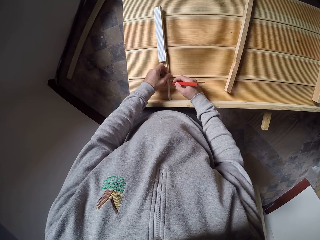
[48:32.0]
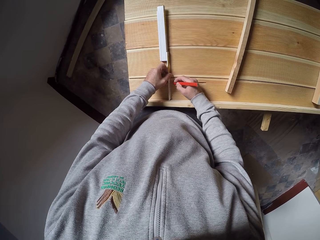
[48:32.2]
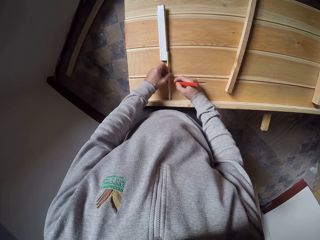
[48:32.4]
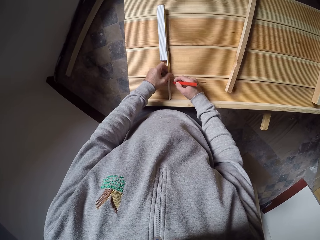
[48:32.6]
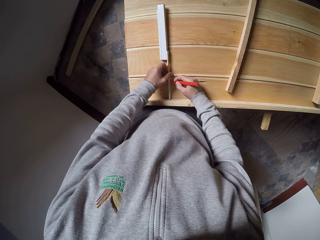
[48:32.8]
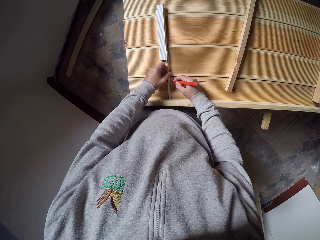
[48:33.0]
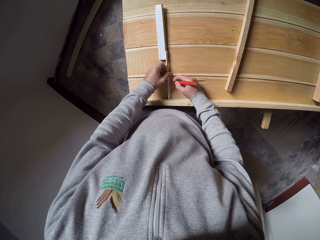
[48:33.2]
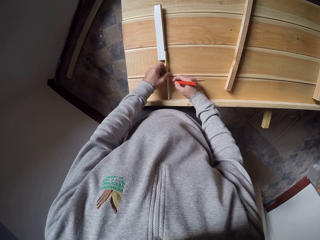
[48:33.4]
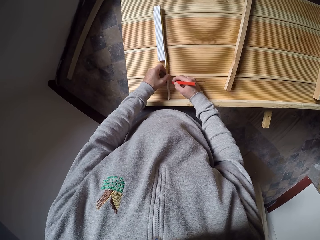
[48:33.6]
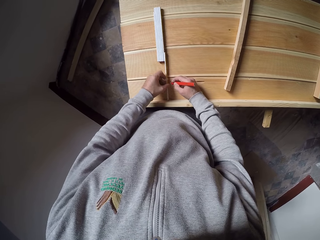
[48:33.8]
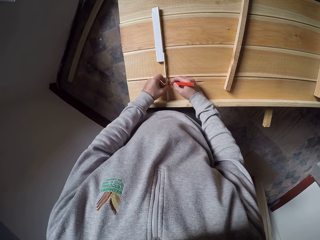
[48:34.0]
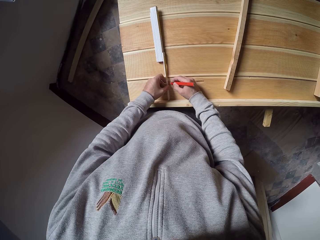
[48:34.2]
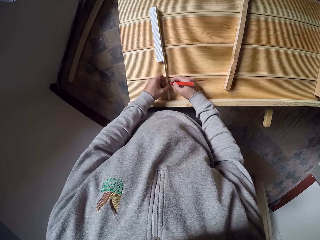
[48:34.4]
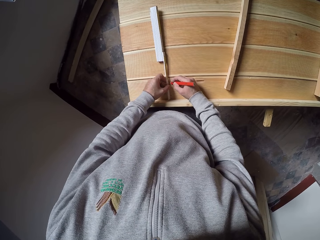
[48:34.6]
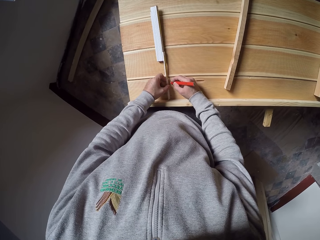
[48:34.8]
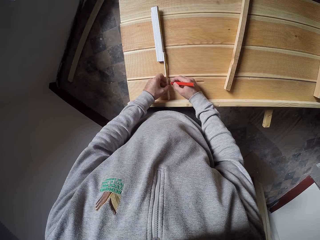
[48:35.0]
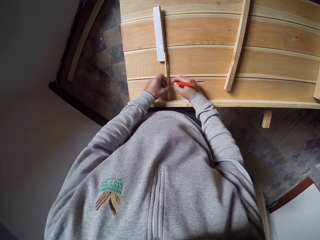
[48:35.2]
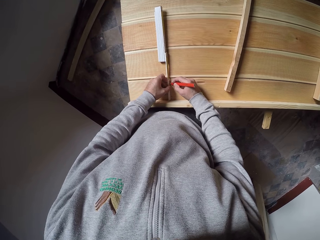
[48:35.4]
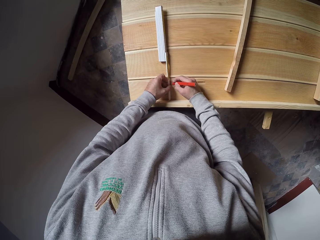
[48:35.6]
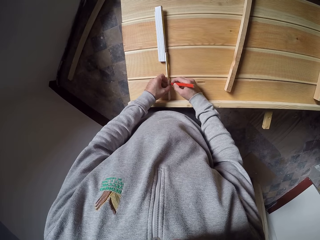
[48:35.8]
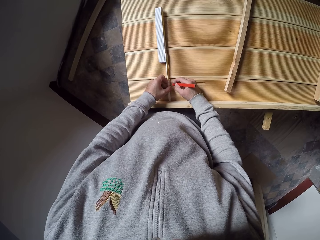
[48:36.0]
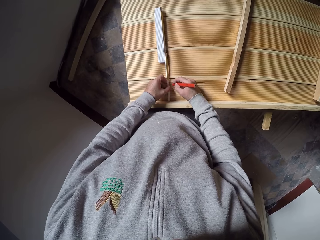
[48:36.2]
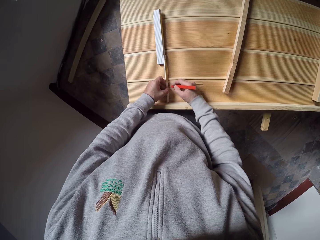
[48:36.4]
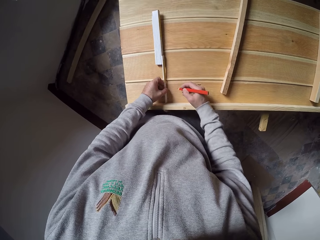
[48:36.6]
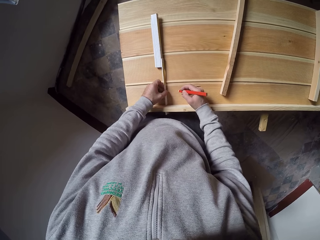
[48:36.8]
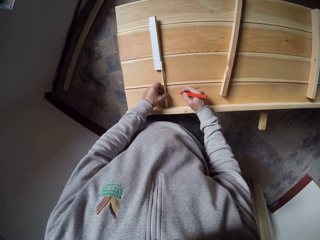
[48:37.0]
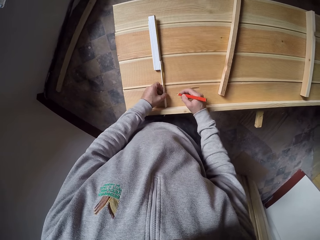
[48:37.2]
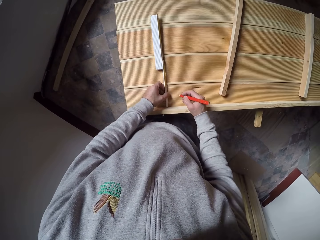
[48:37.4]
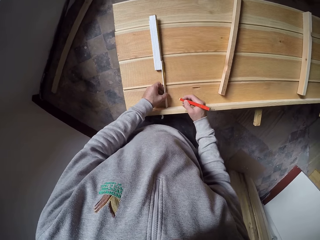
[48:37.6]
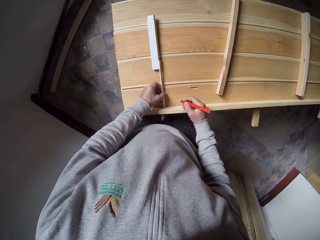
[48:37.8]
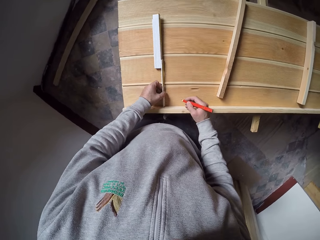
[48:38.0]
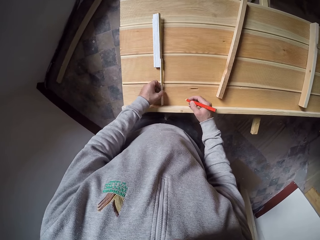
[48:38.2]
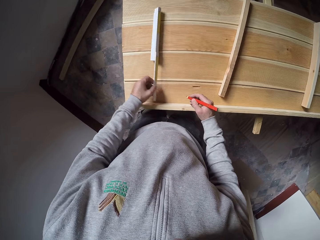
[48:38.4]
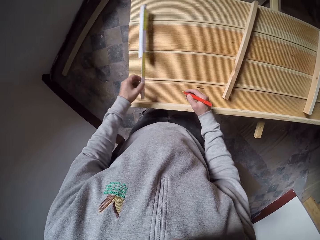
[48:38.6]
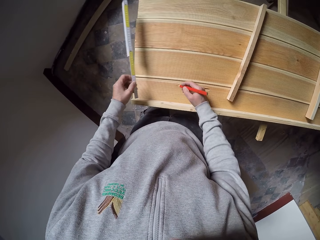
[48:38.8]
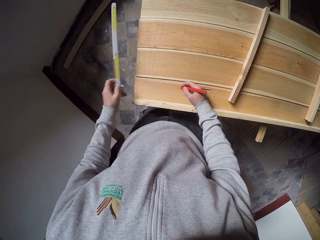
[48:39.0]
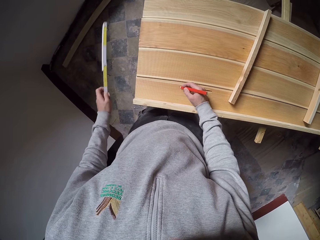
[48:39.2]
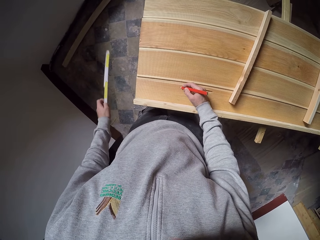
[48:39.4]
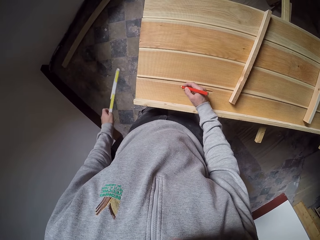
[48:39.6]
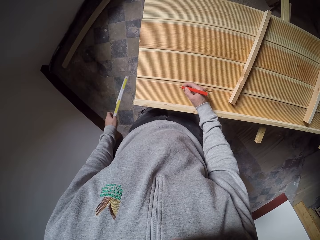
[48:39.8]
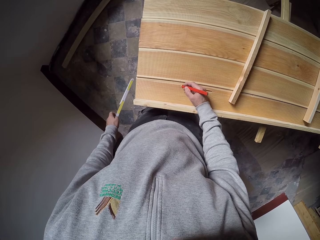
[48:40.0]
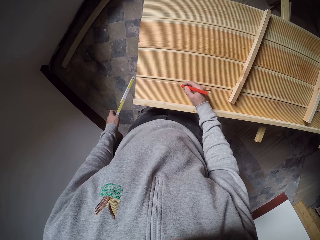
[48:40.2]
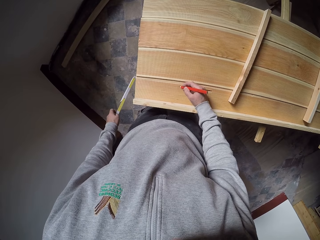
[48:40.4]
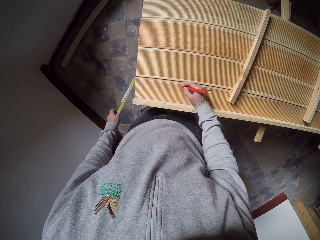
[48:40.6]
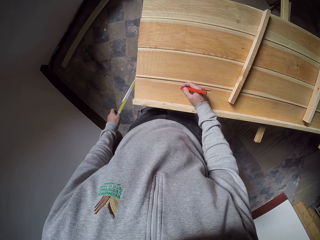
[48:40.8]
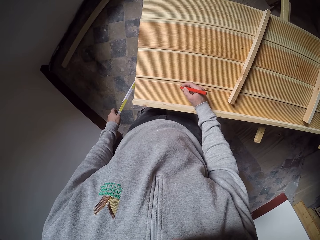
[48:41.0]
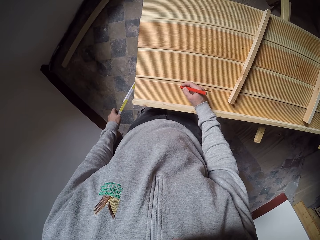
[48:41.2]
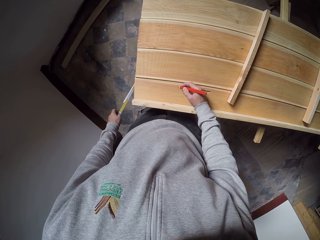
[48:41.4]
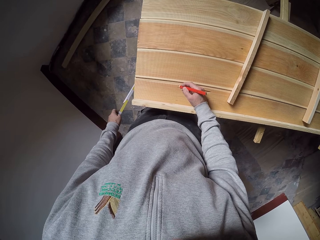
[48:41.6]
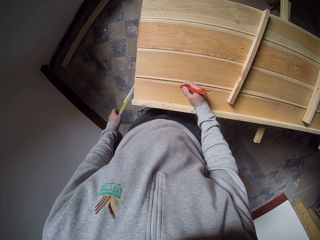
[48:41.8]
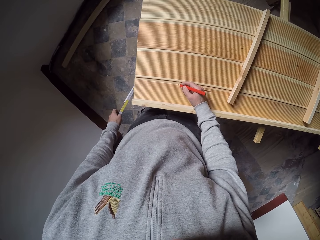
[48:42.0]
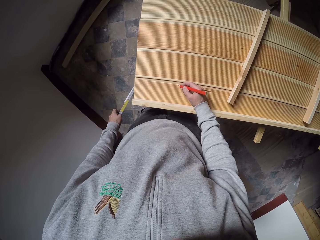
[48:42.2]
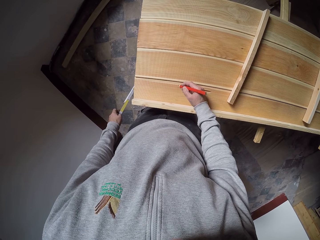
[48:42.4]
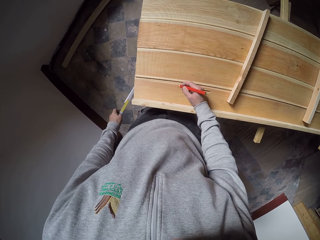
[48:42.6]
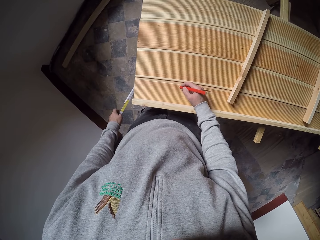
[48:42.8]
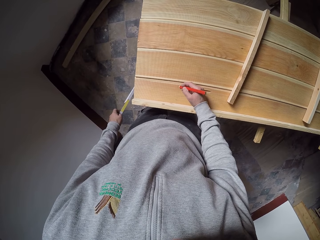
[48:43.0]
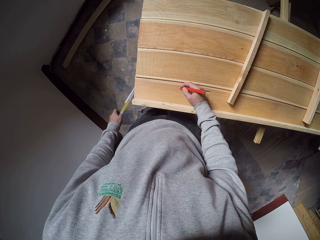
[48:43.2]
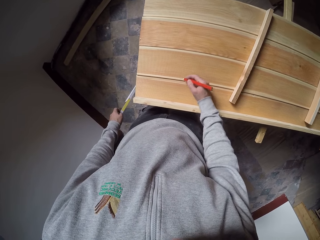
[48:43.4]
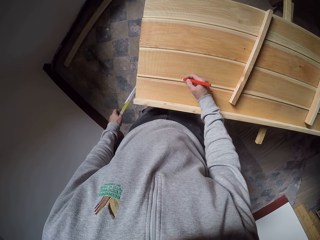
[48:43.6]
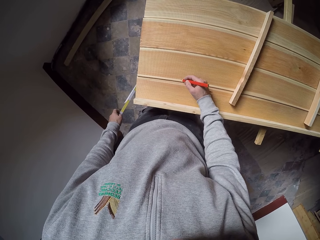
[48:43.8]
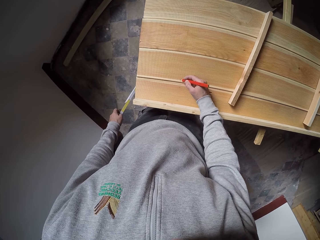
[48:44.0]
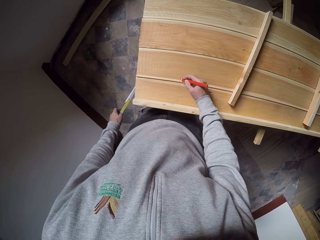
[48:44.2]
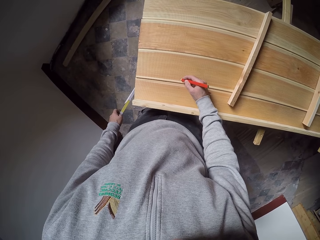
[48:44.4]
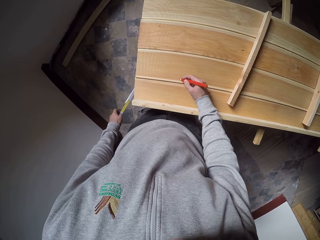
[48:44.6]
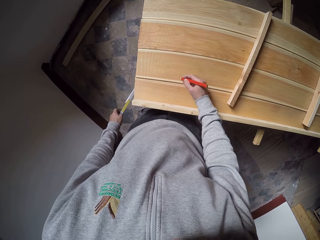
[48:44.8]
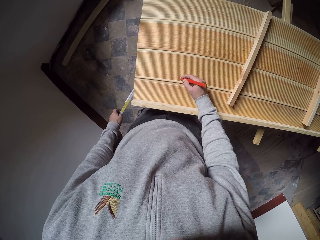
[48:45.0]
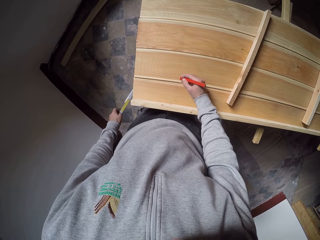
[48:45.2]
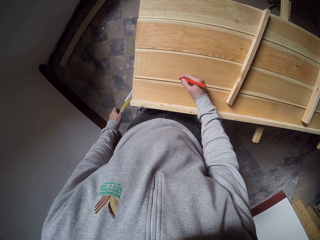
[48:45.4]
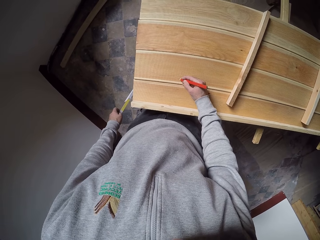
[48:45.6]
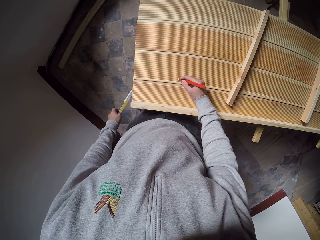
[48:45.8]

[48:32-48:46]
The camera wearer removes the carpentry ruler. They mark the wood with a pencil. They write on the wood.

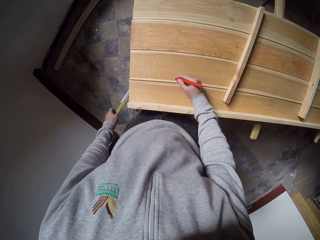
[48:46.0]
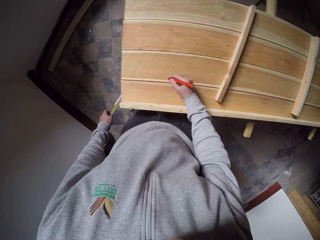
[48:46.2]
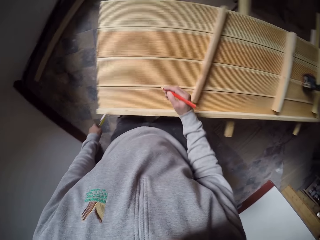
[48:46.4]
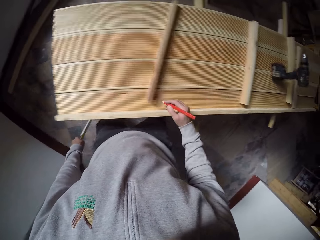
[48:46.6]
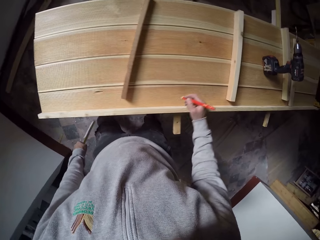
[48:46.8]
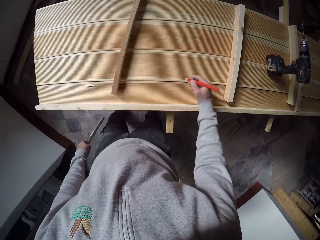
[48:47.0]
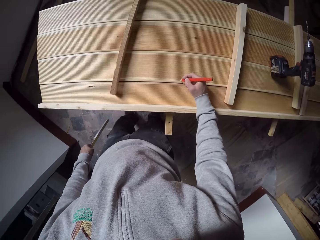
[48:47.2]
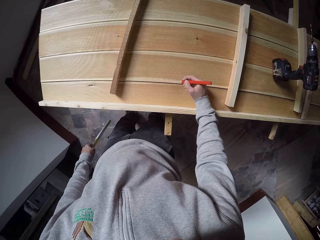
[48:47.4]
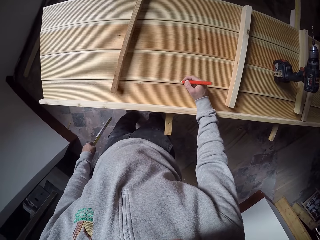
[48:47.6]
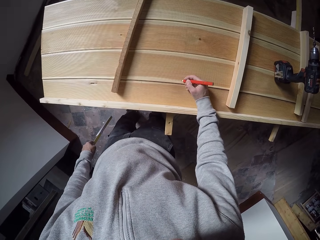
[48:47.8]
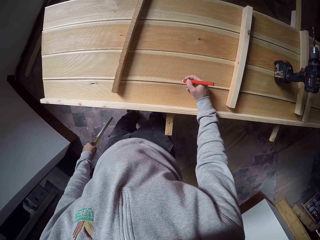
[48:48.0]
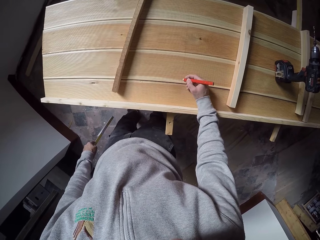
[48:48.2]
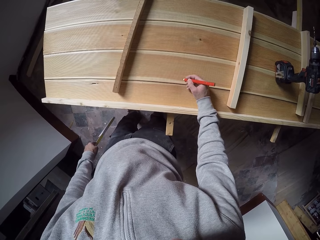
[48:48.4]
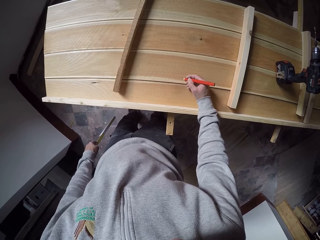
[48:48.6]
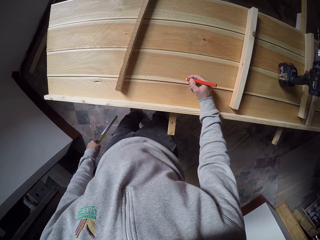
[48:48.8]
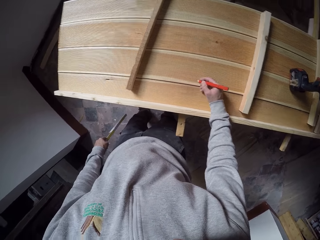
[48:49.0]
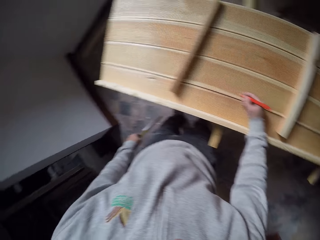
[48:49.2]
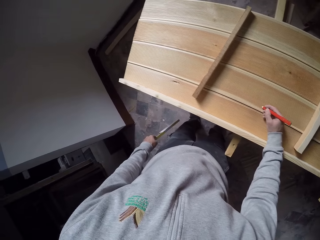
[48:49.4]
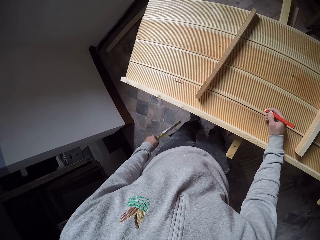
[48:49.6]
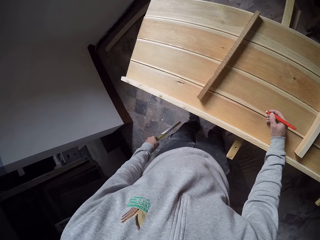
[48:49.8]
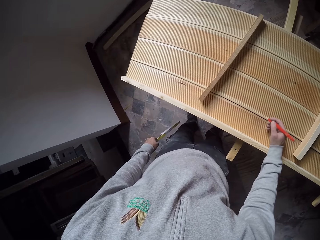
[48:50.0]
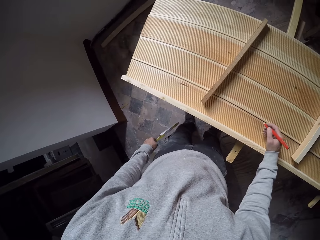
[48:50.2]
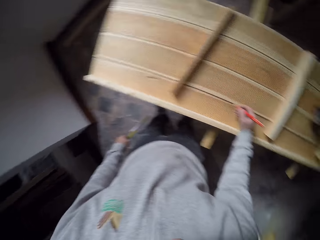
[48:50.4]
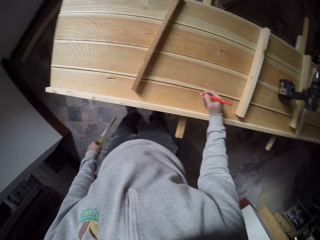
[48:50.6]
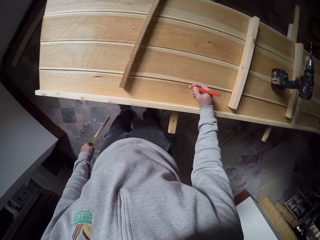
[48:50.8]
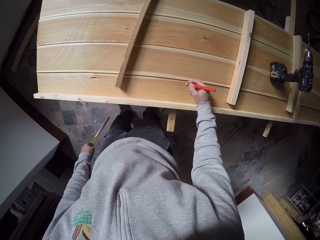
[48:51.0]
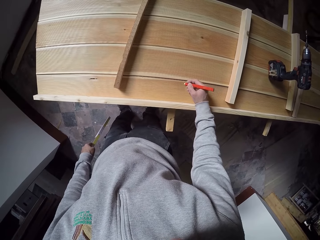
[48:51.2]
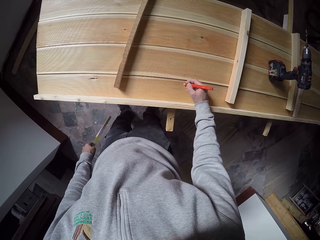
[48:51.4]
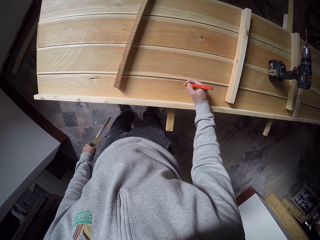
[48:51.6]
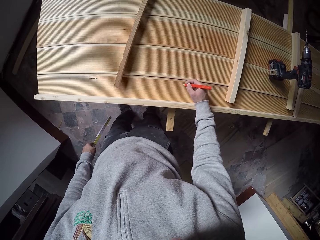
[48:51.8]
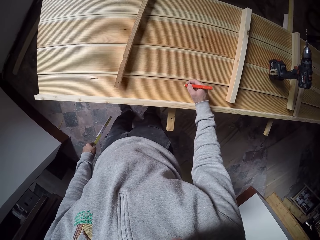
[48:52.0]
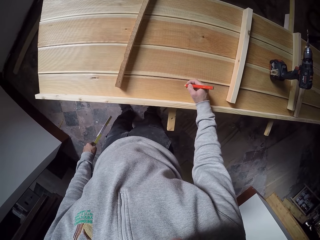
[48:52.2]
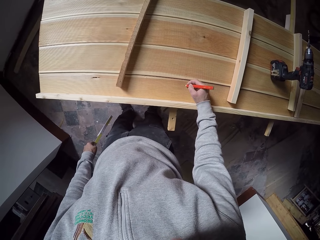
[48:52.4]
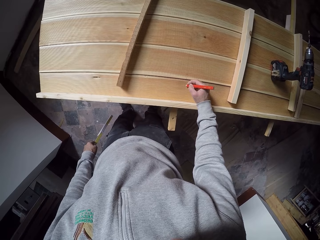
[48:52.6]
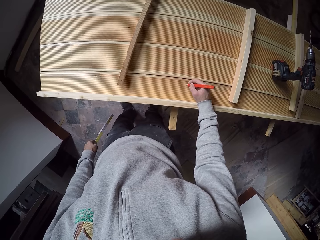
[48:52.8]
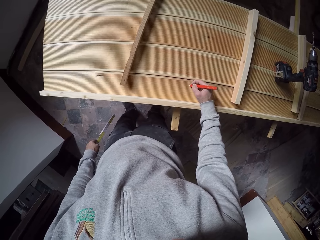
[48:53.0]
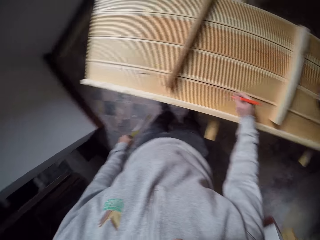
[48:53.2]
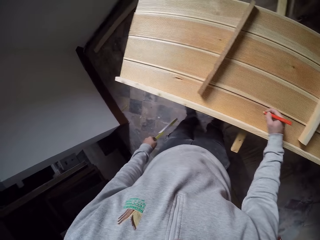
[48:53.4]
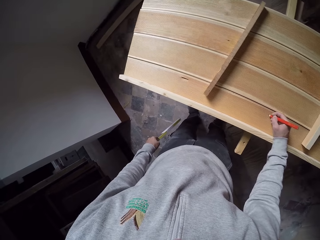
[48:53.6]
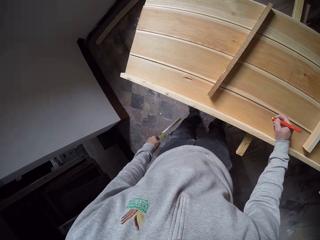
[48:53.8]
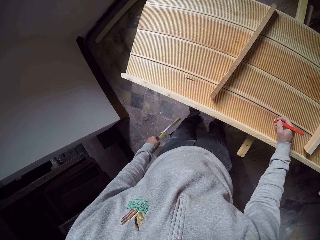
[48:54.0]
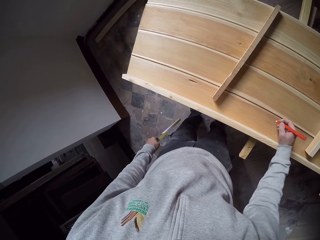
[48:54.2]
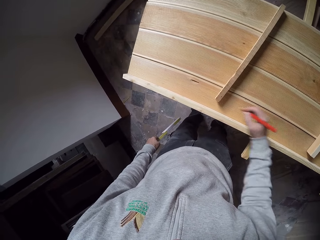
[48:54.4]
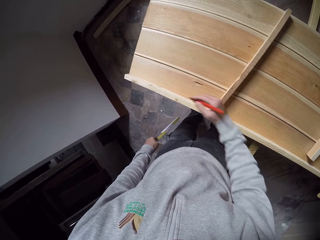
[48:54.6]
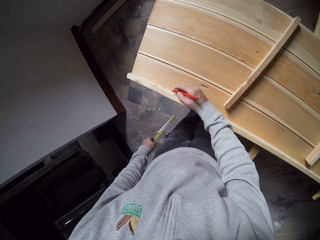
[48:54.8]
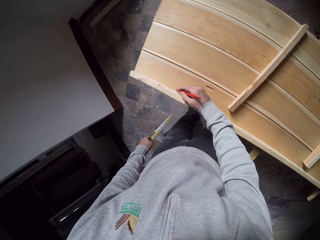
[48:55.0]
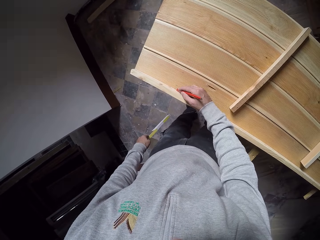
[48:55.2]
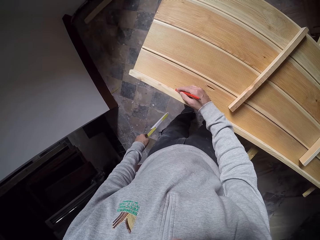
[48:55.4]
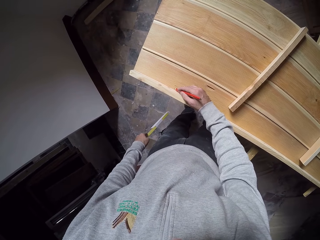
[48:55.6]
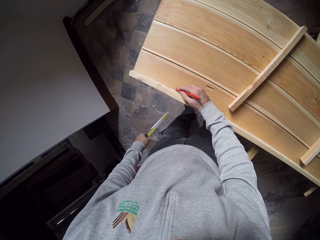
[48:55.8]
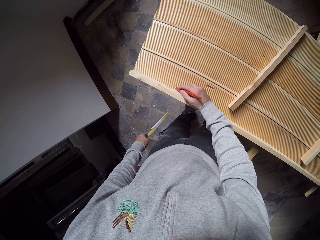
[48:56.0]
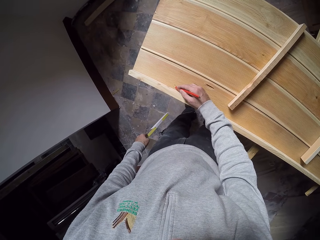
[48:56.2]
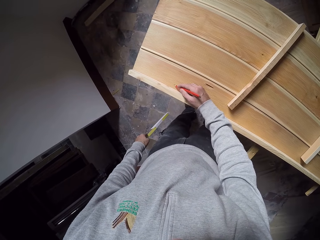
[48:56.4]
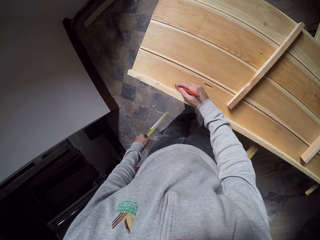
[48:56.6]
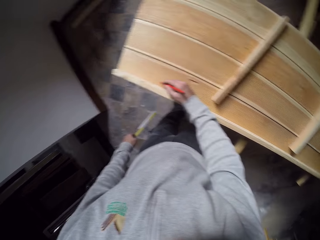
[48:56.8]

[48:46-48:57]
The camera wearer moves beside the wood. They write on the wood.
